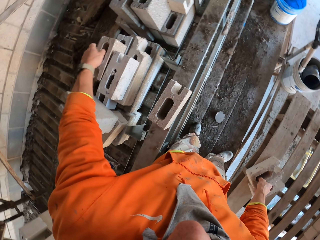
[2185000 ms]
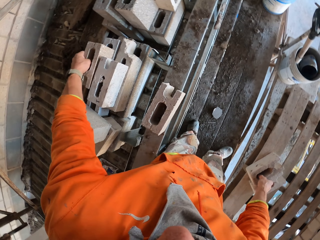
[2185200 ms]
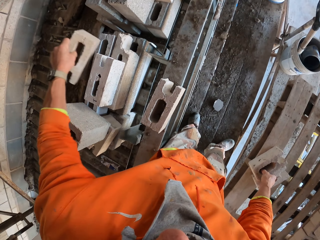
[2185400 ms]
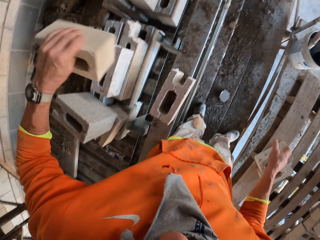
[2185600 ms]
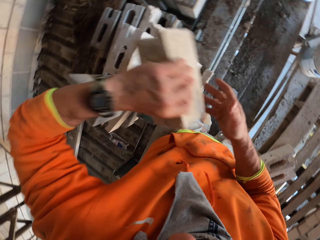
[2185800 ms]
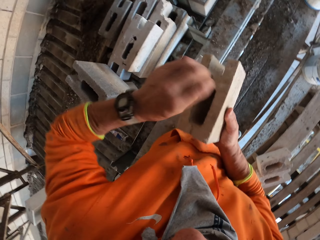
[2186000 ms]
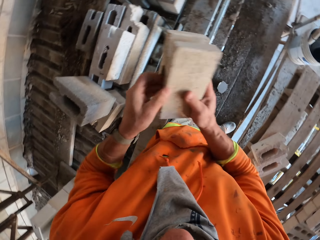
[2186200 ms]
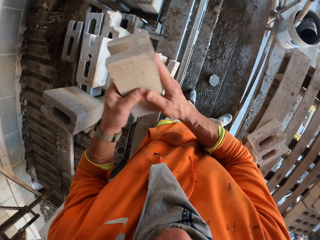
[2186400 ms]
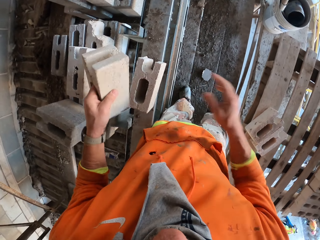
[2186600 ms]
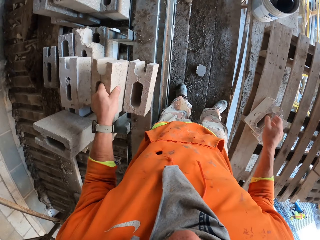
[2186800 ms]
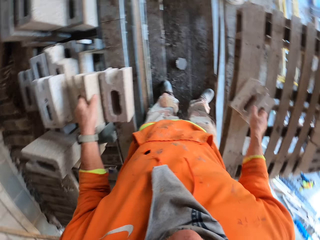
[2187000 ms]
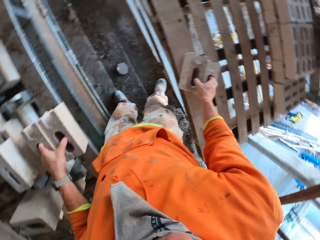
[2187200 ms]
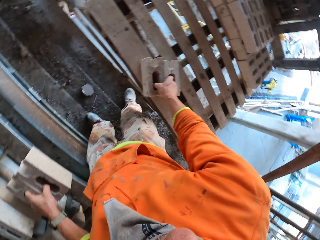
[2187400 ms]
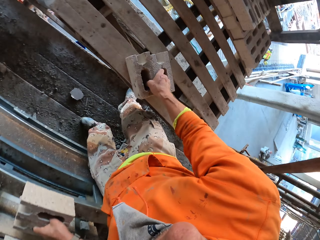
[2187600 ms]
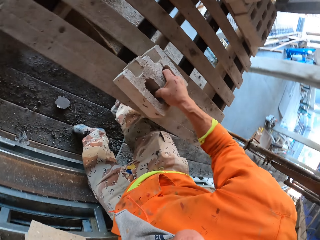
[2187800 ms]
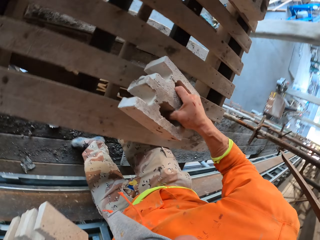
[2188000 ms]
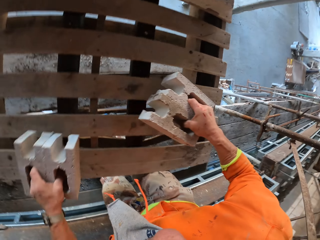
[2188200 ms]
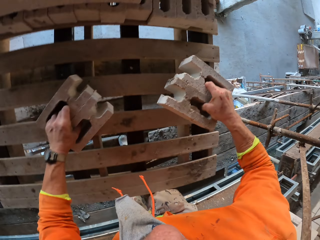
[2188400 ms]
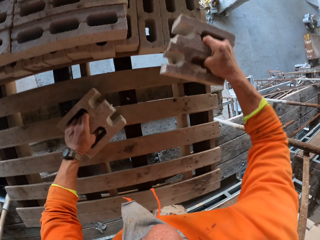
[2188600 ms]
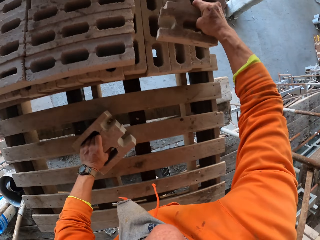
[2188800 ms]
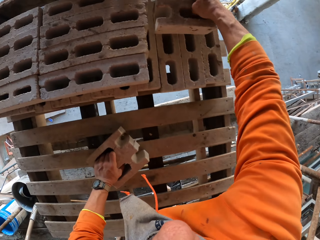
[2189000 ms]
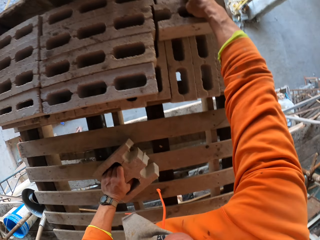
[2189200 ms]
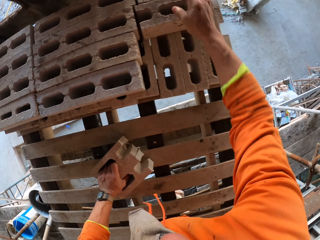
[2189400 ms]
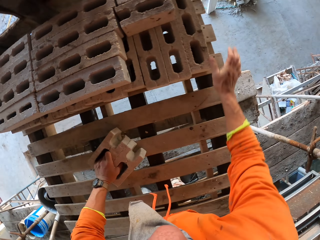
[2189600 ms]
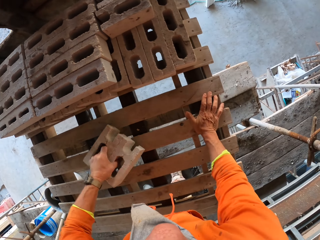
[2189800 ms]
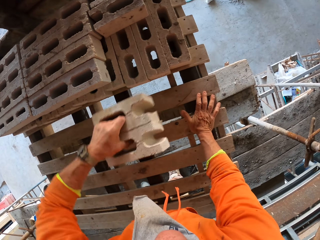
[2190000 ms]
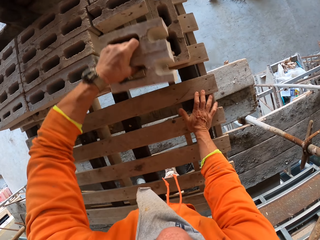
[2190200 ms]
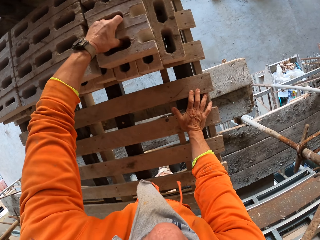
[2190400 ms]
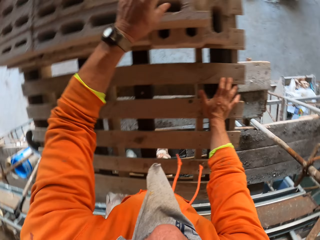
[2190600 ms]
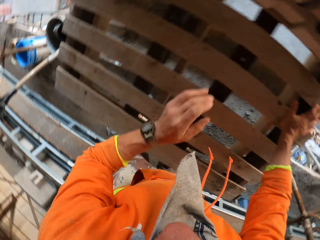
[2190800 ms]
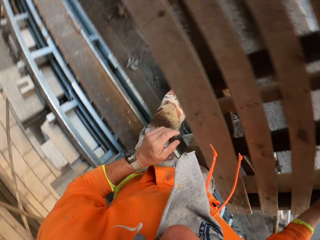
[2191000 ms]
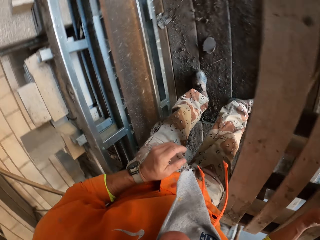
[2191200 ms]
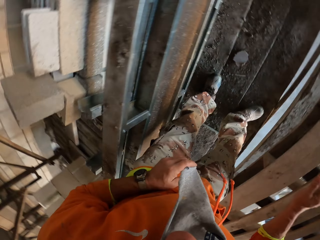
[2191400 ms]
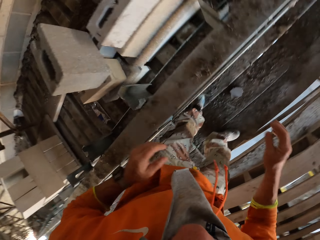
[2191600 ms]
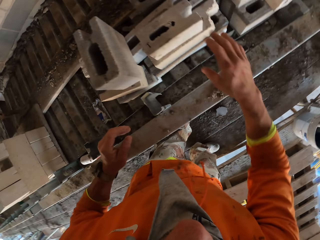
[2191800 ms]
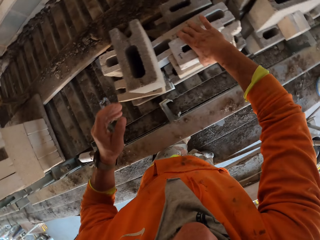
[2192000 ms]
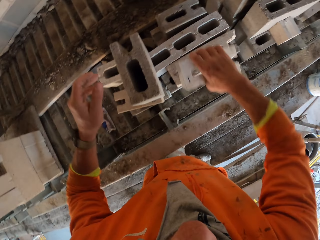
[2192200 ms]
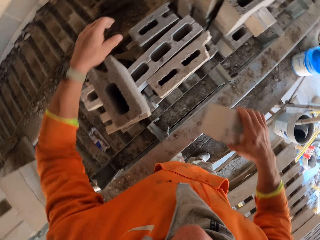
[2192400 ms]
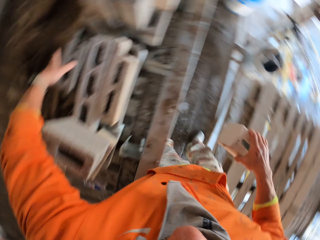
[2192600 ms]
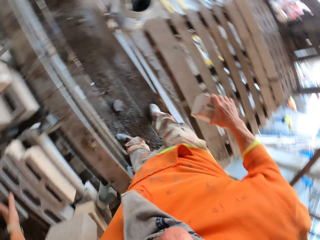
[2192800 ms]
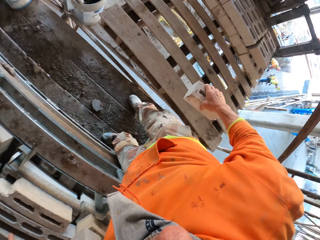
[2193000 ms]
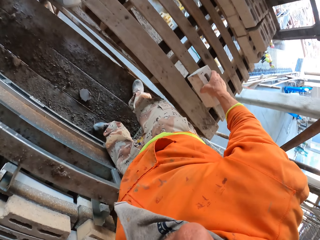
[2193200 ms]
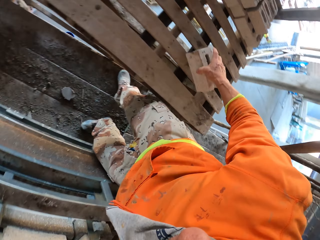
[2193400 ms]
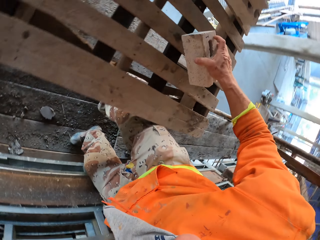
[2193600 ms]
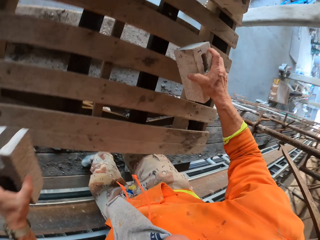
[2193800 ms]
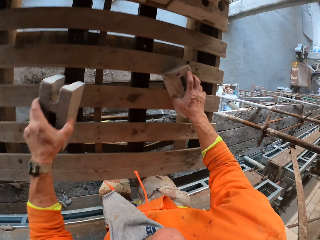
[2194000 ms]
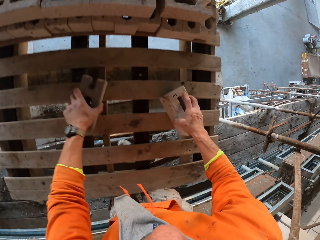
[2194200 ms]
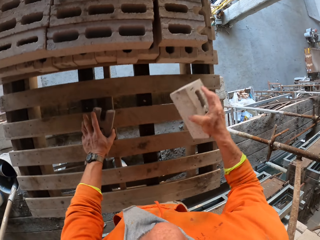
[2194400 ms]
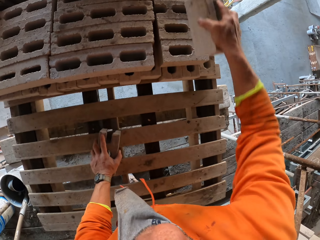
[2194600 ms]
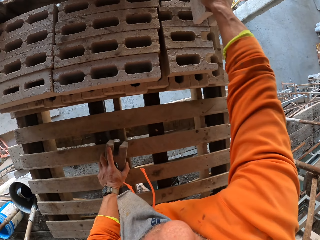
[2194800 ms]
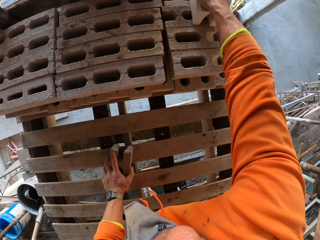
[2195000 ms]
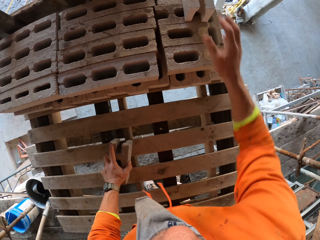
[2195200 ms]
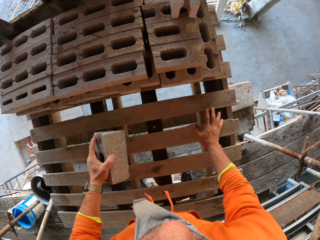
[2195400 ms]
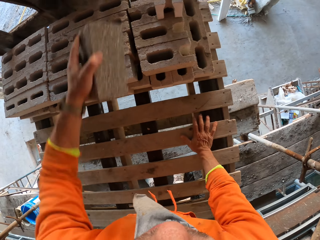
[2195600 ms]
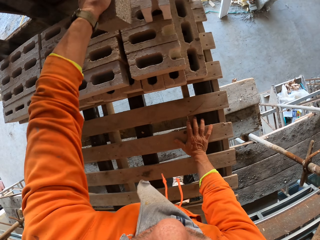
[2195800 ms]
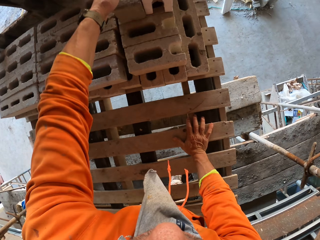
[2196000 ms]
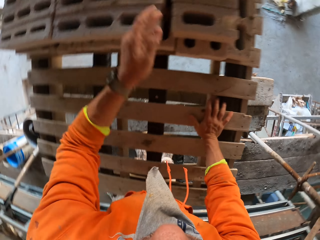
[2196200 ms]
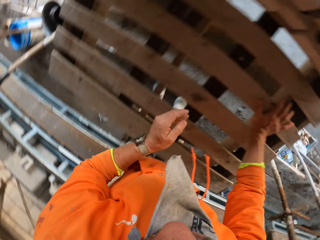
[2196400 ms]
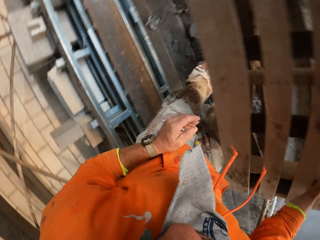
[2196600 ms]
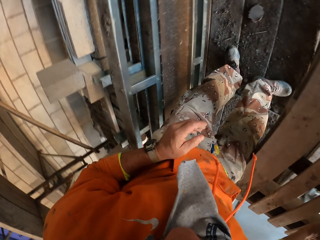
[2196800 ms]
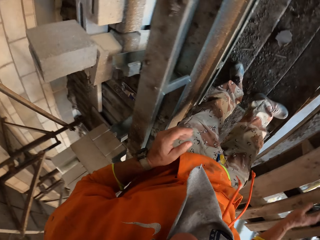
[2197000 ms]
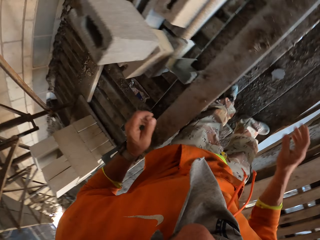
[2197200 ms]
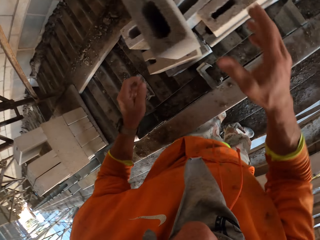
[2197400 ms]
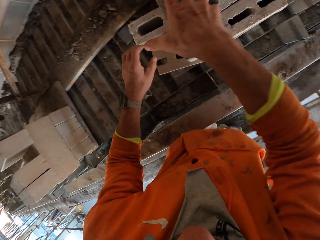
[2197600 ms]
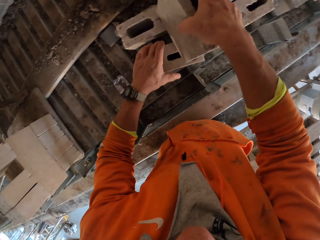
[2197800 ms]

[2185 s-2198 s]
The camera wearer places a brick on the palette wood with the left hand. They pick a brick with the left hand. They exchange the brick from the left hand to the right hand. They hold the block. They exchange the brick from the right hand to the left hand. They put the block down. They pick the bricks. They lift the blocks. They rest the blocks on the wooden board. They place 2 bricks on other bricks with the right hand. They rest a hand on the wooden board. They lift the blocks. They place 2 bricks on other bricks with the left hand. They turn around. They pick a brick with the right hand. They pick a brick with the left hand. They place a brick on the palette wood with the right hand. They rest the block on the wooden board. They place a brick on the palette wood with the left hand. They rest the block on the wooden board again. They lift a block. They place a brick on other bricks with the right hand. They place a brick on other bricks with the left hand. They rest a hand on the wooden board. They turn around.

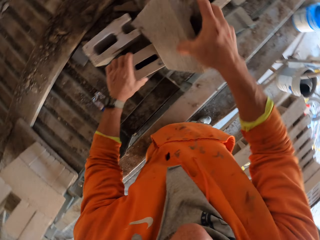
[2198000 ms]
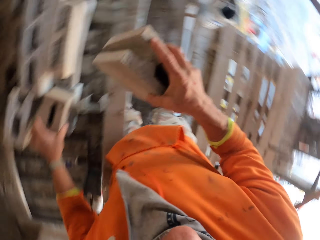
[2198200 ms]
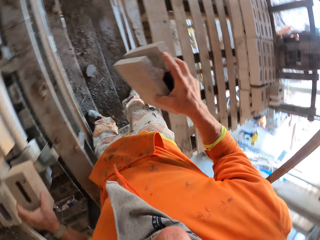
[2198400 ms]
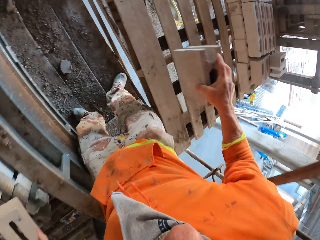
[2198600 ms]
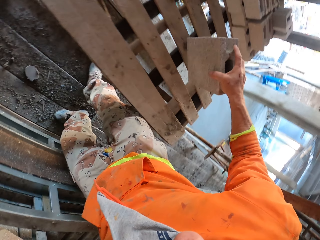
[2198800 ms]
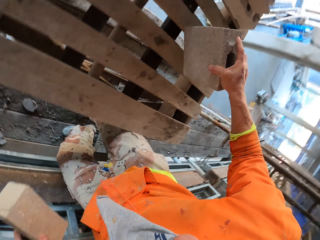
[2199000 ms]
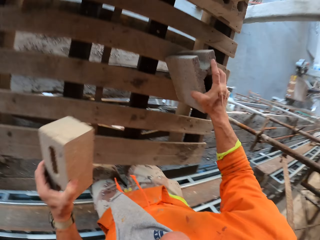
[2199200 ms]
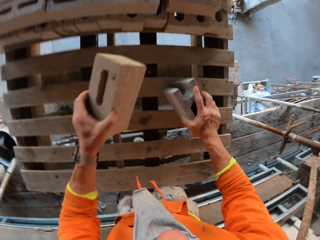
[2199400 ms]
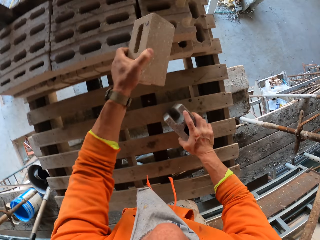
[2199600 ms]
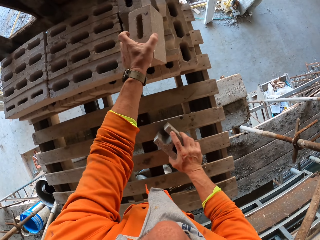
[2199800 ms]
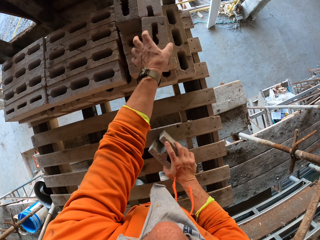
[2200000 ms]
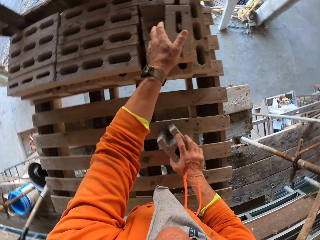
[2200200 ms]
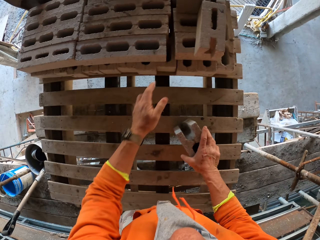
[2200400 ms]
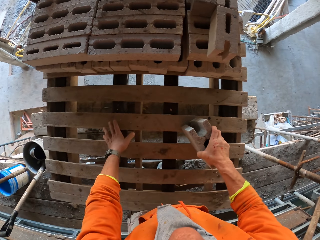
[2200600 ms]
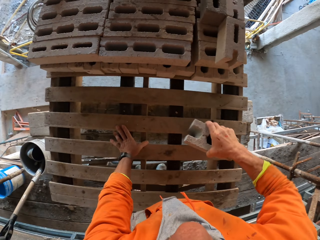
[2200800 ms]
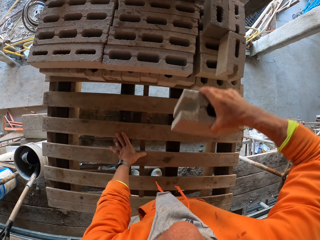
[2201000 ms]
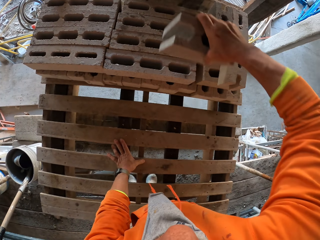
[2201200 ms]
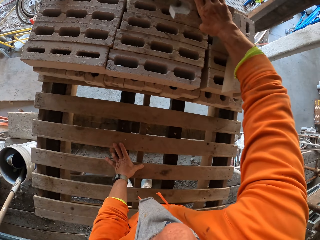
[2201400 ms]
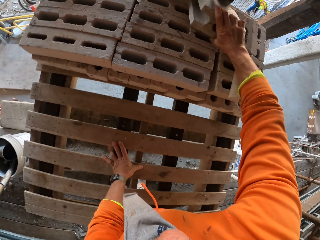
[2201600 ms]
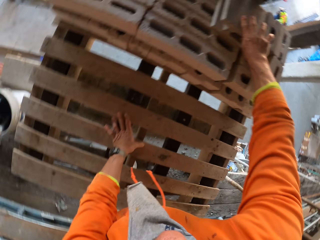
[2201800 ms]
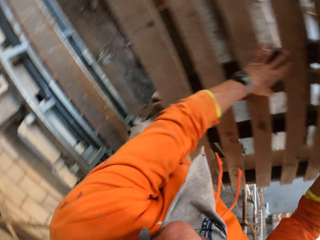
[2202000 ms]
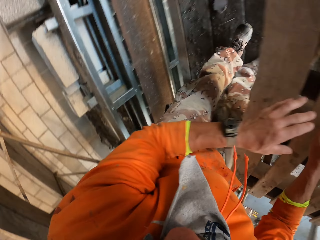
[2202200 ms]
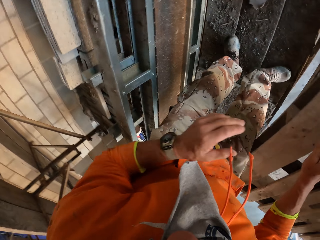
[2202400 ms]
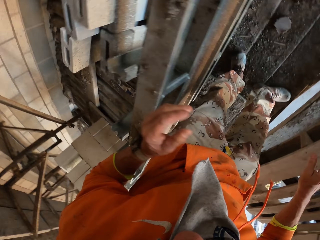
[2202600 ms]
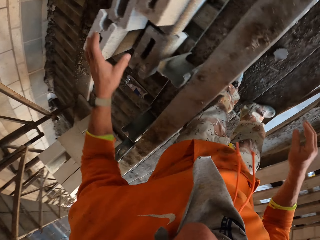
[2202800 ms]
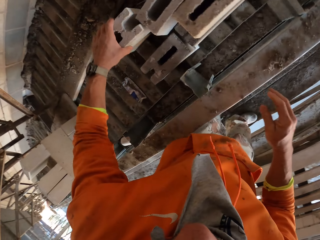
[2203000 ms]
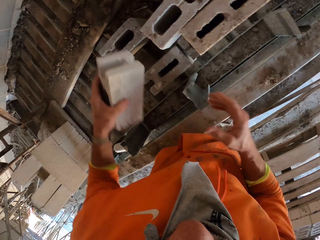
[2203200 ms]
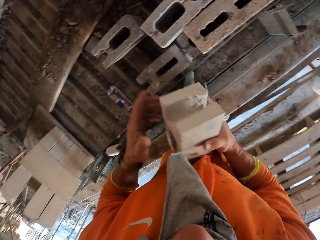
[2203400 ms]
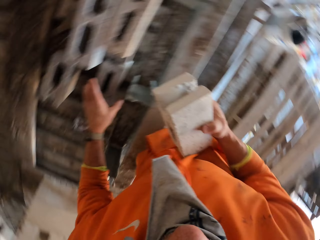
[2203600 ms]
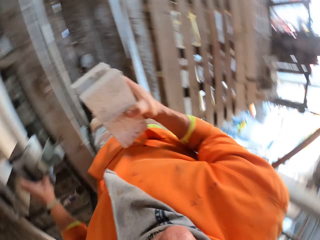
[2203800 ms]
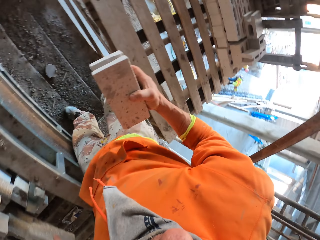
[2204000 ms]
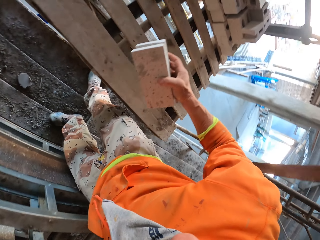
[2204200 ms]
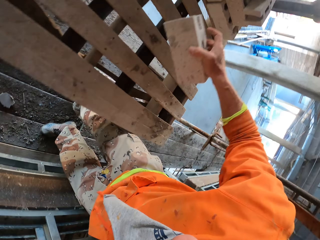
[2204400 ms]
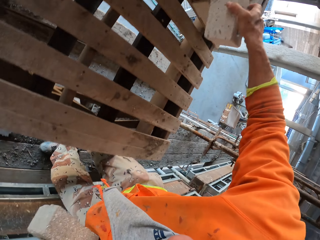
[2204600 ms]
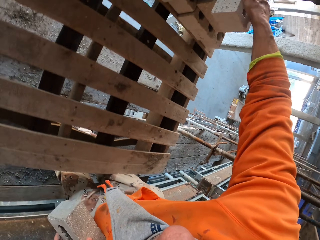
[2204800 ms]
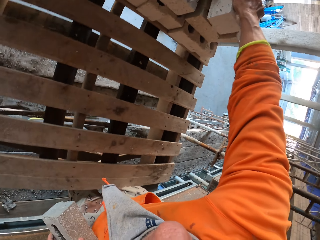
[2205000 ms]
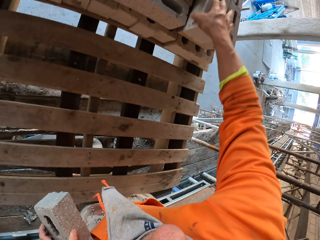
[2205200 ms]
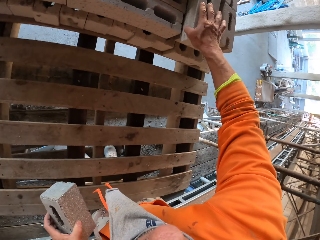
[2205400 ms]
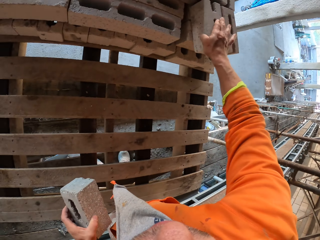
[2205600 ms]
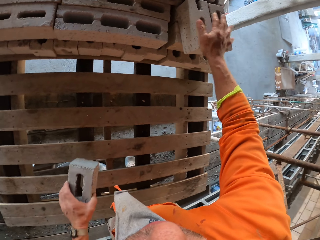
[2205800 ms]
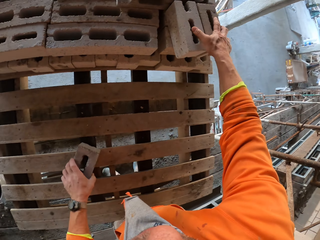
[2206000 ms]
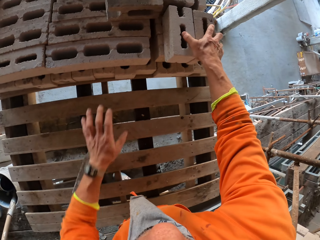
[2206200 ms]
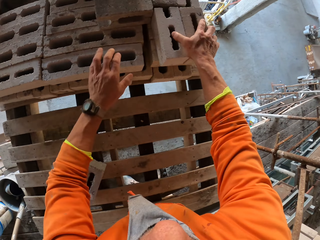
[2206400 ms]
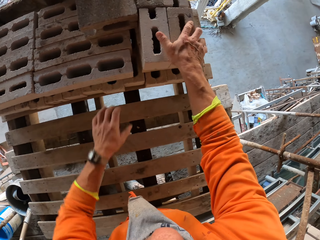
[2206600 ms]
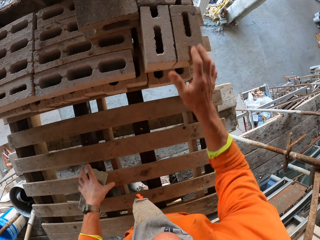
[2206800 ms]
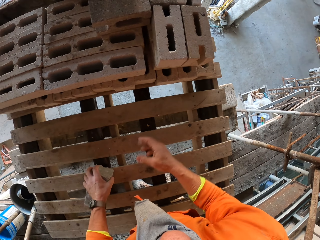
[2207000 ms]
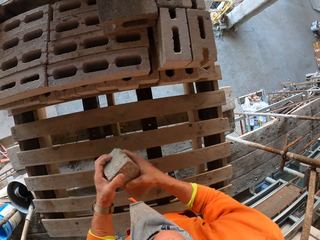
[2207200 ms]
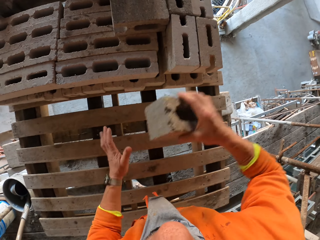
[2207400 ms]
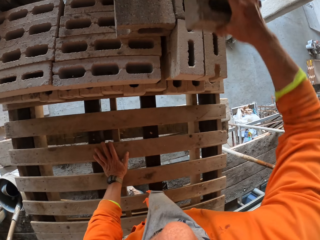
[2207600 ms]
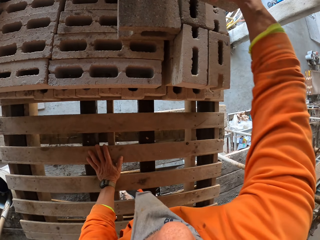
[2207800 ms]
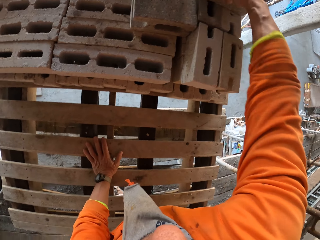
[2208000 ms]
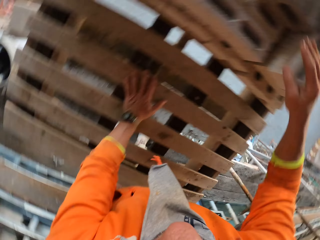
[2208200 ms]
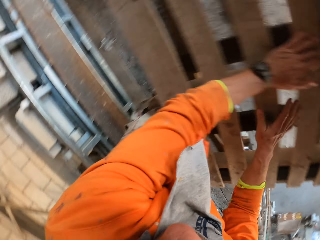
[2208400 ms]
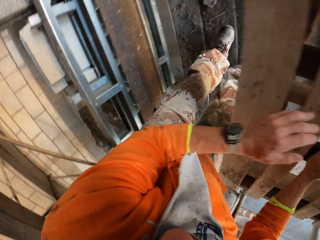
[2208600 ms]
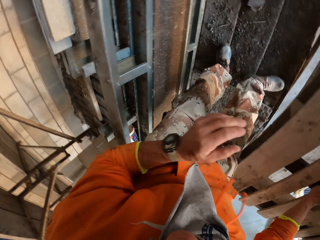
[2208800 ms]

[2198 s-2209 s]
The camera wearer picks a brick or block with the right hand. They lift a block. They pick a brick with the left hand. They place a brick on the palette wood or wooden board with the right hand. They place a brick on other bricks with the left hand. They rest a hand on the wooden board, lift a block, and place a brick on other bricks with the right hand. They turn around. They pick a brick with the left hand. They exchange the brick from the left hand to the right hand. They pick blocks. They place a brick on other bricks with the right hand. They move a block. They release the brick on the left hand. They move blocks. They move the left hand. They pick a brick with the right hand. They exchange the block to the other hand. They rest a hand on the wooden board. They pile blocks.
